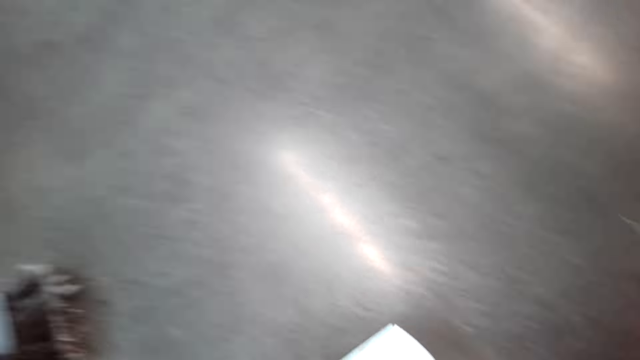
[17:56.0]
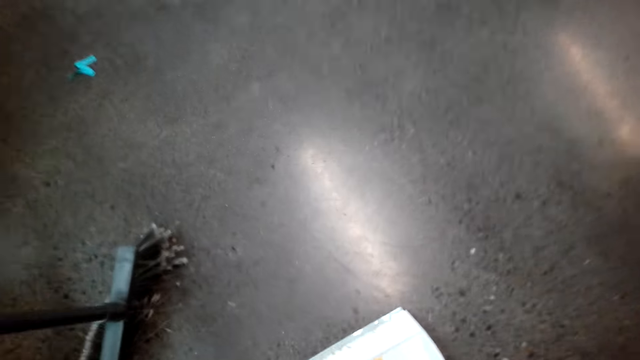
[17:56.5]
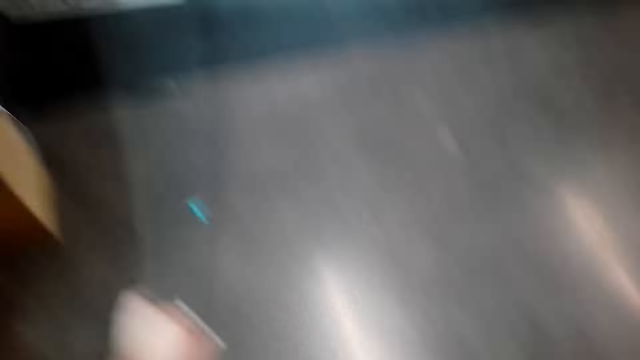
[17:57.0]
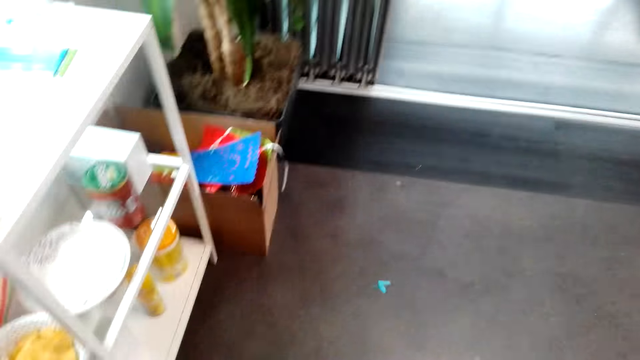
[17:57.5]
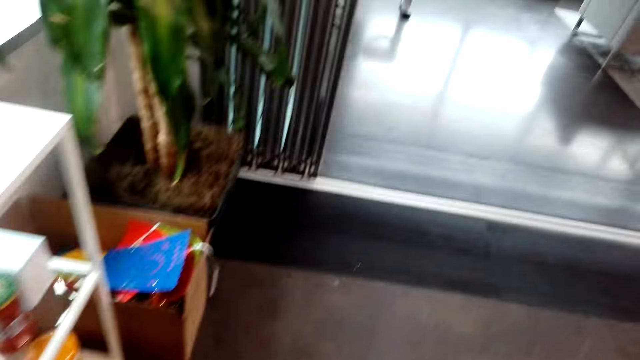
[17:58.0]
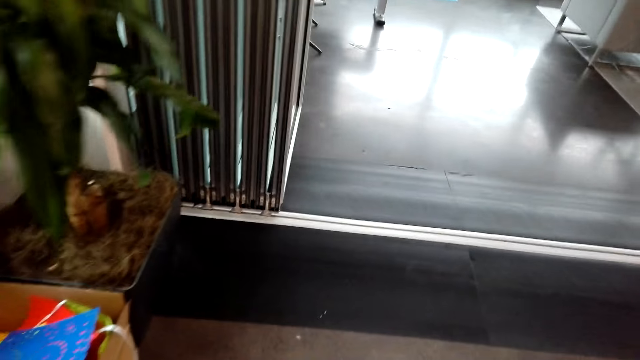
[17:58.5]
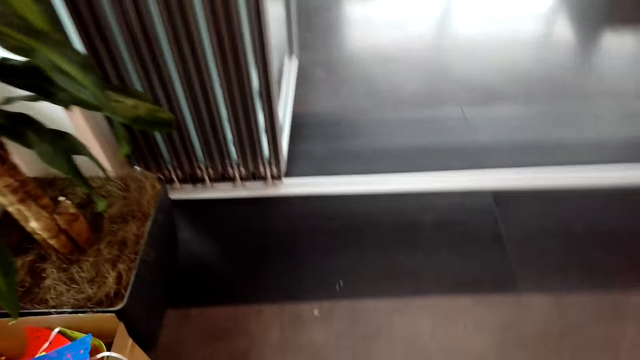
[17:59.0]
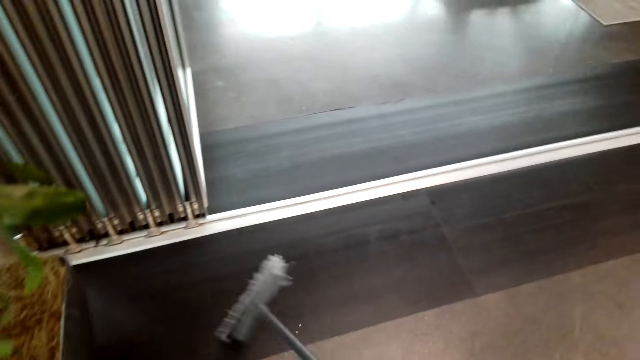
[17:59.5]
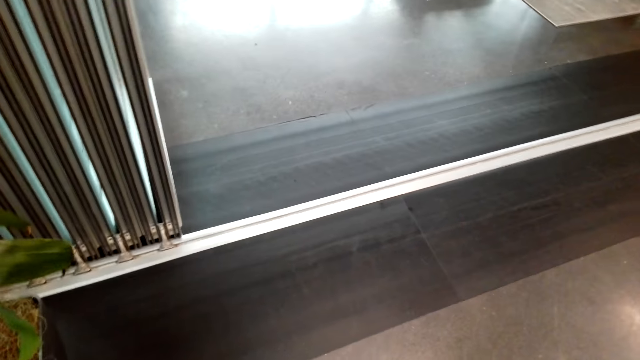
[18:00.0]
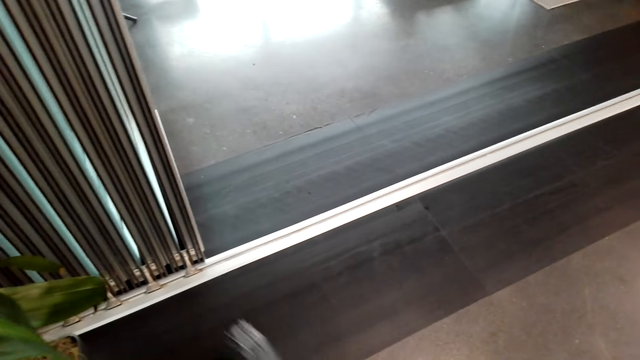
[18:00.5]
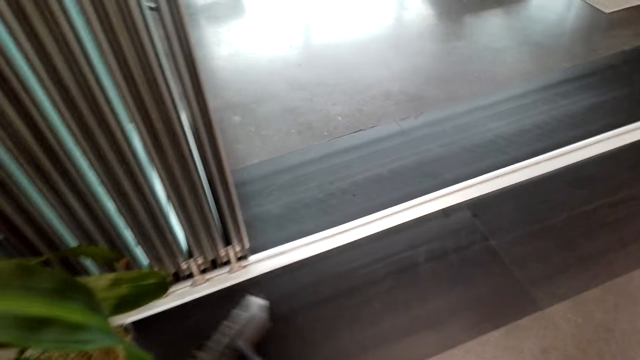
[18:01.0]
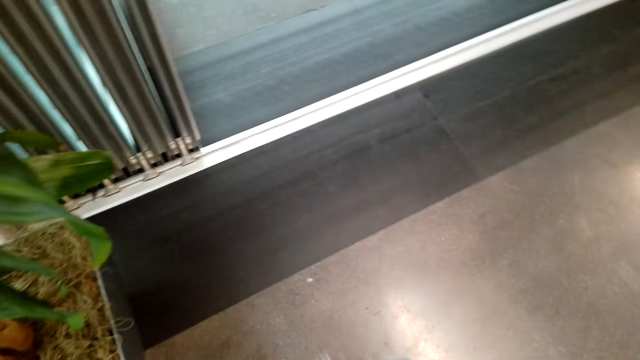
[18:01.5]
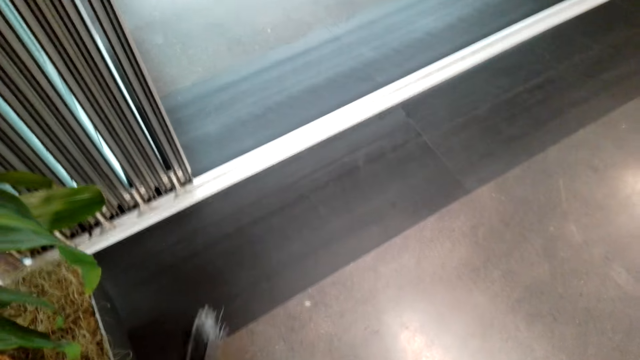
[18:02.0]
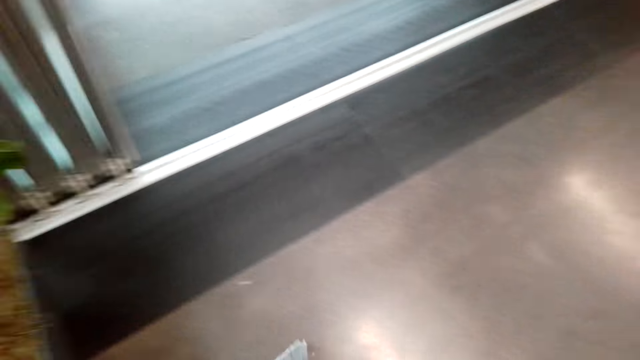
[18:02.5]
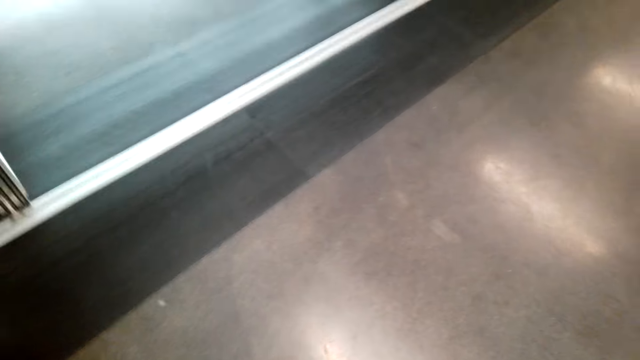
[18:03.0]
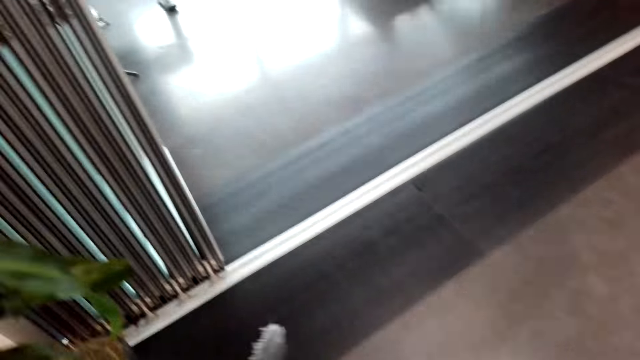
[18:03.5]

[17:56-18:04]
The camera wearer picks up the broom and a dustpan. They sweep the floor with the broom.

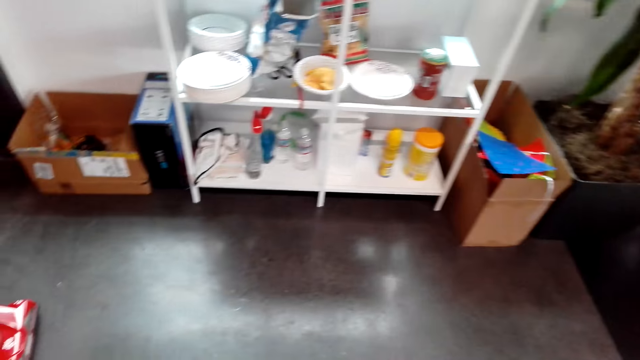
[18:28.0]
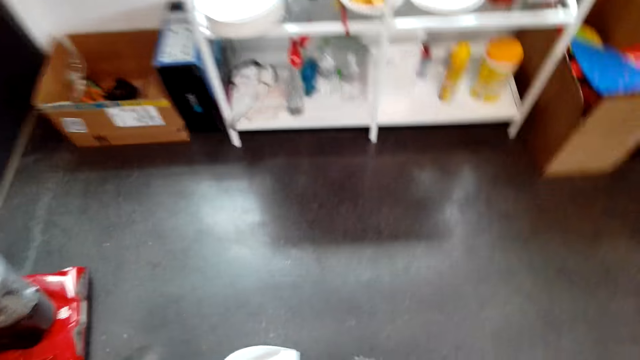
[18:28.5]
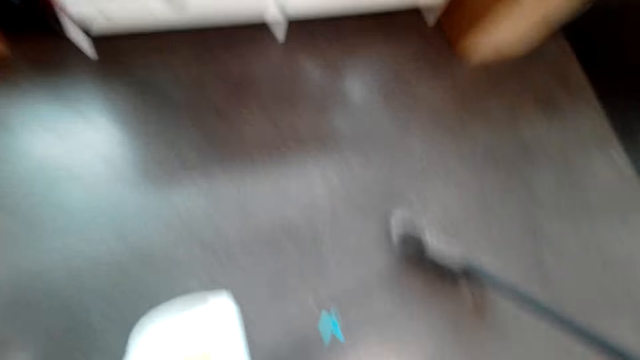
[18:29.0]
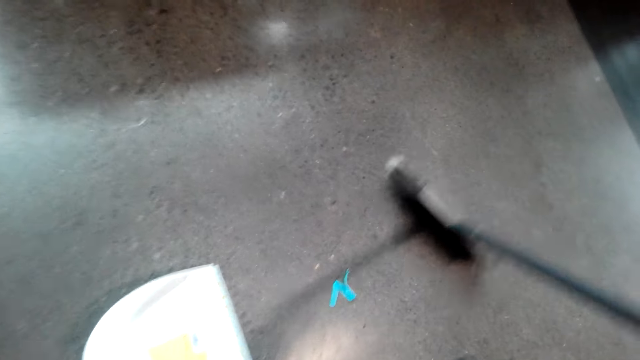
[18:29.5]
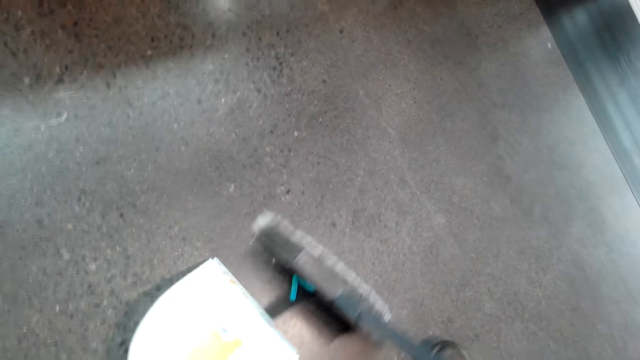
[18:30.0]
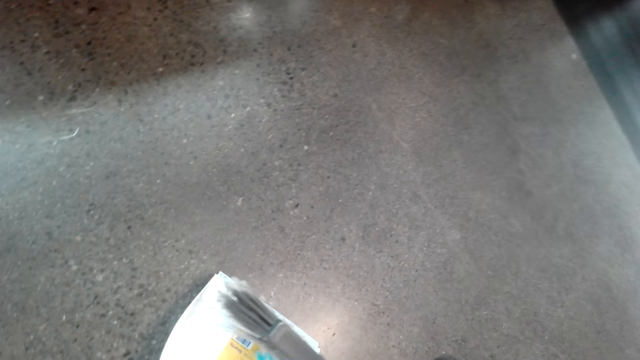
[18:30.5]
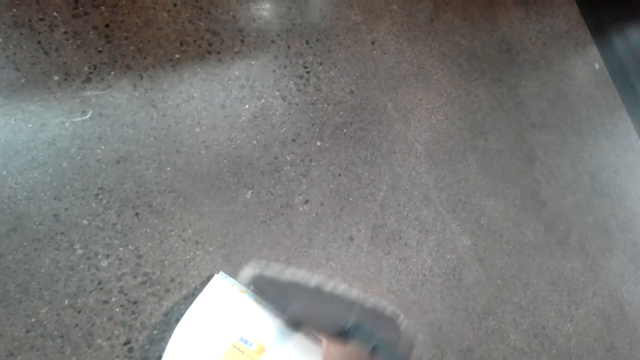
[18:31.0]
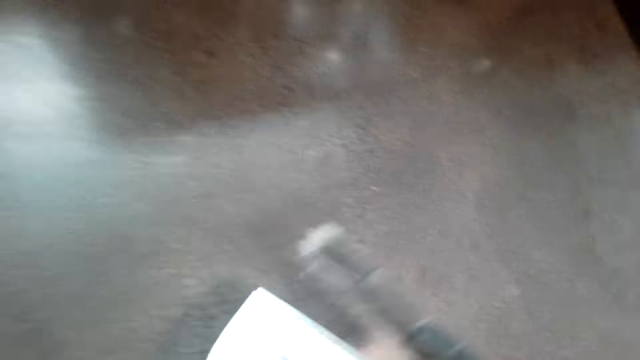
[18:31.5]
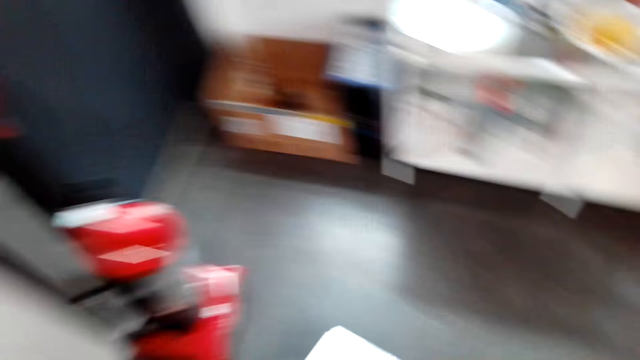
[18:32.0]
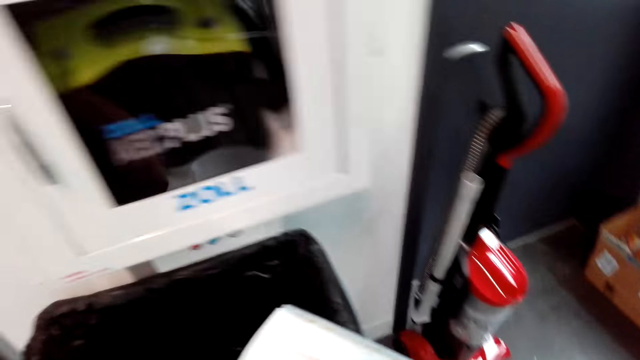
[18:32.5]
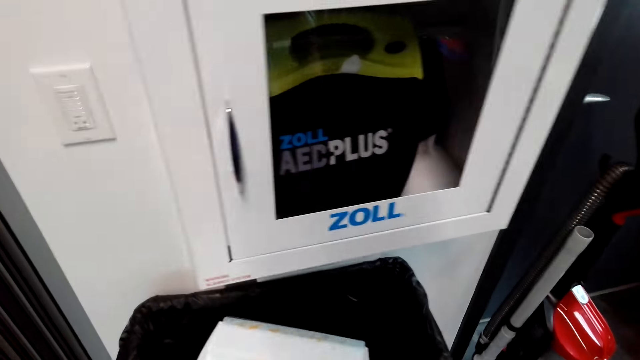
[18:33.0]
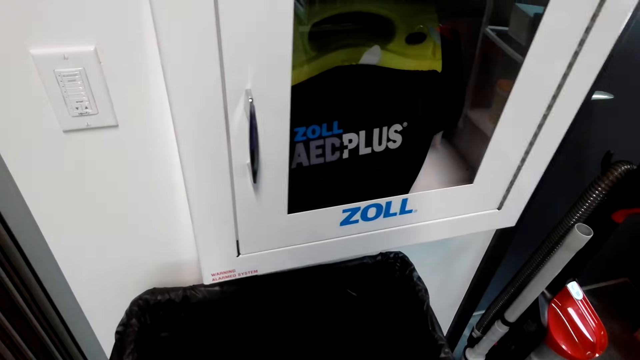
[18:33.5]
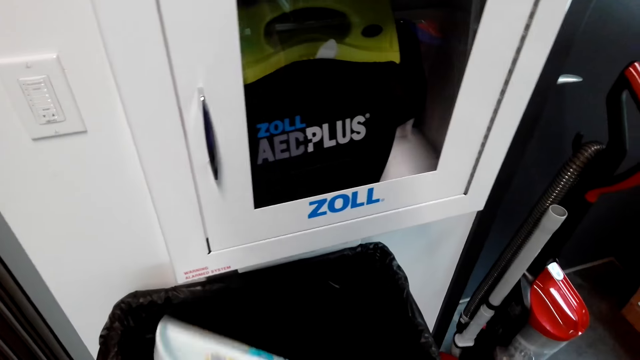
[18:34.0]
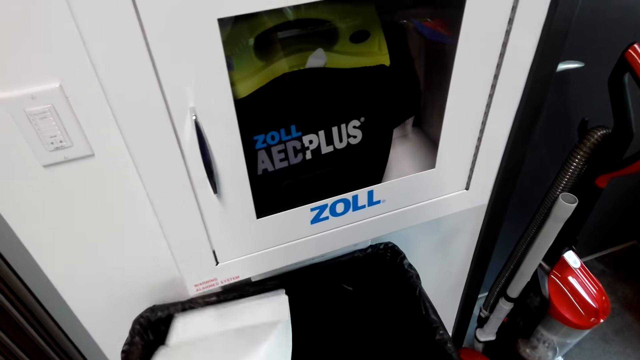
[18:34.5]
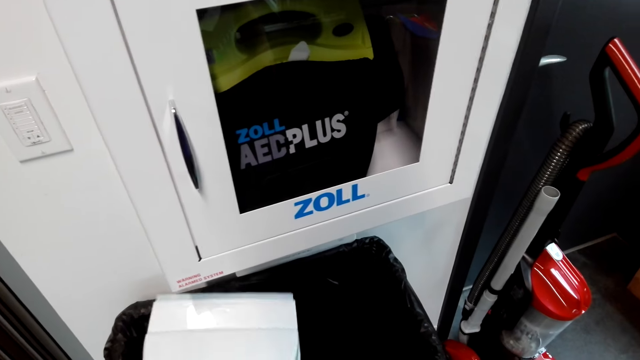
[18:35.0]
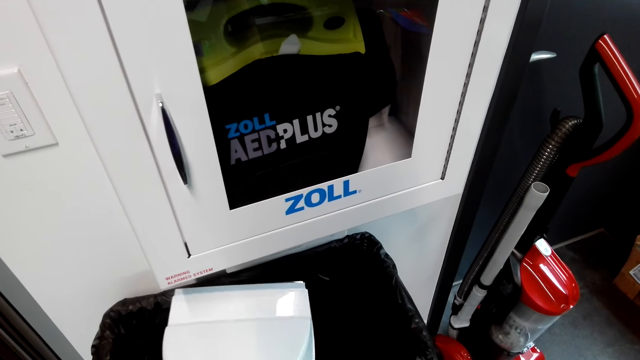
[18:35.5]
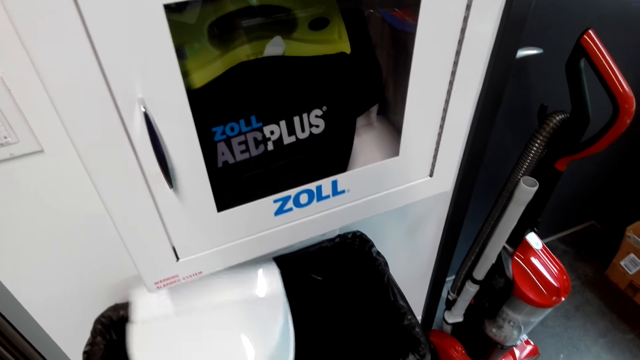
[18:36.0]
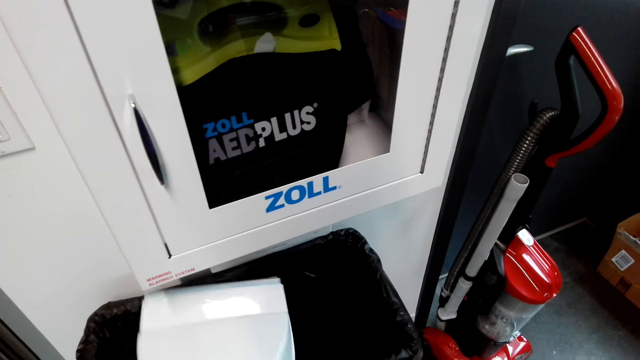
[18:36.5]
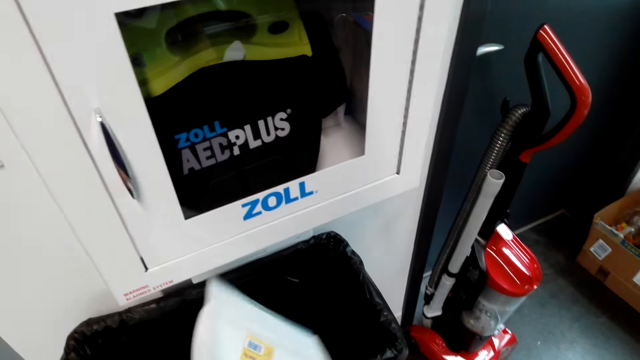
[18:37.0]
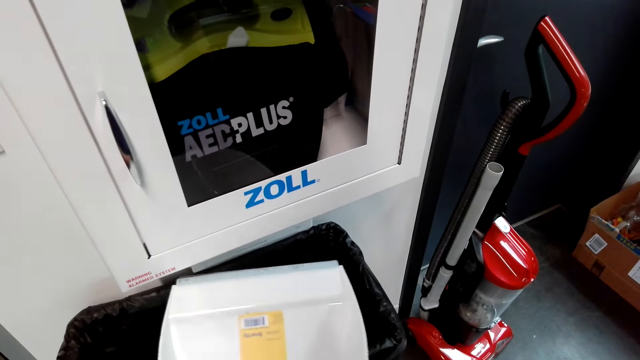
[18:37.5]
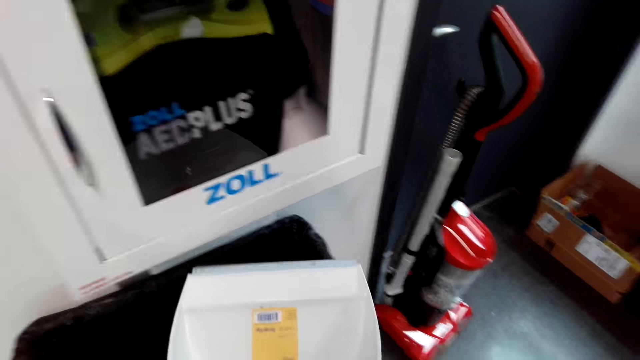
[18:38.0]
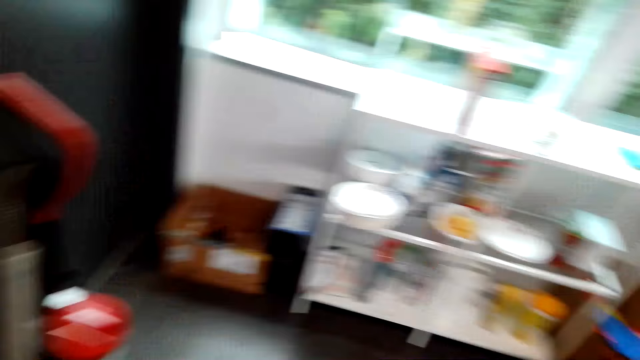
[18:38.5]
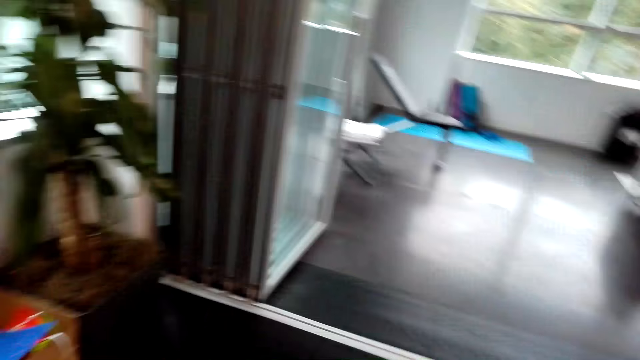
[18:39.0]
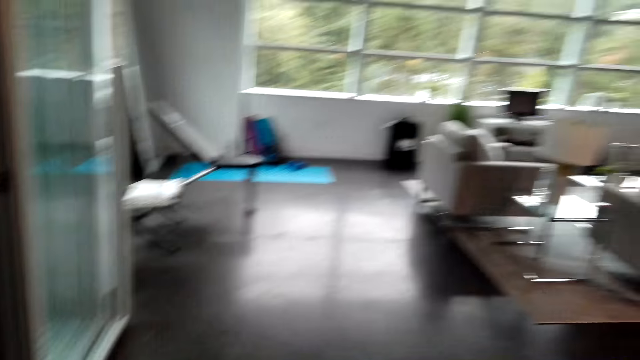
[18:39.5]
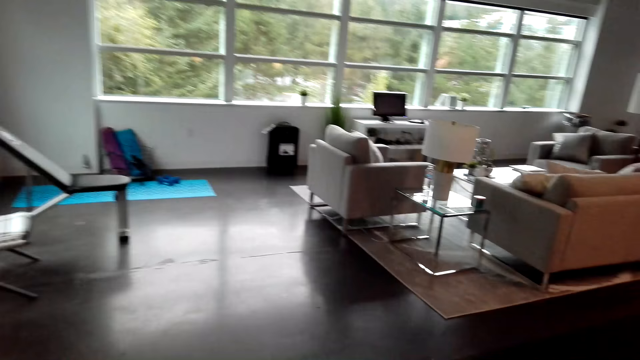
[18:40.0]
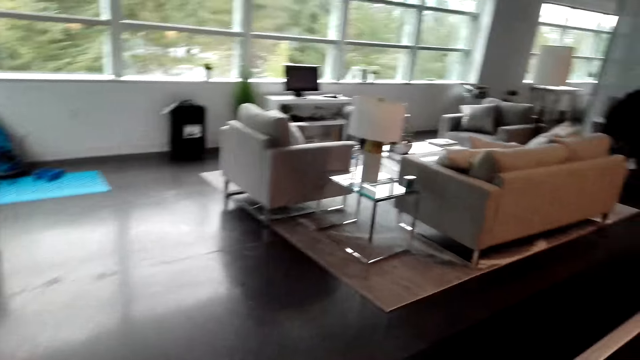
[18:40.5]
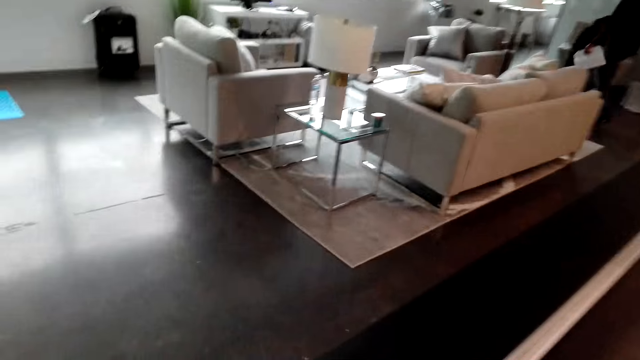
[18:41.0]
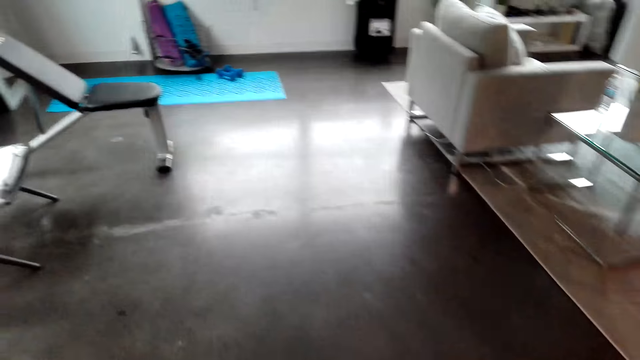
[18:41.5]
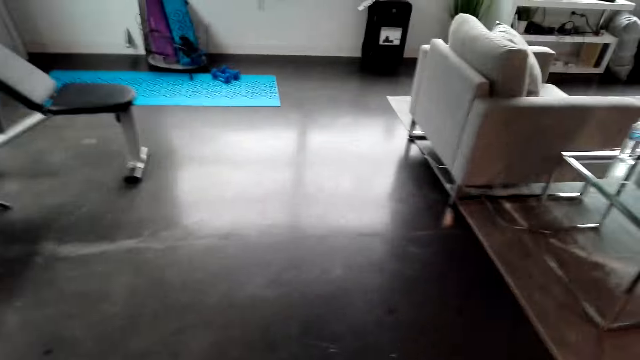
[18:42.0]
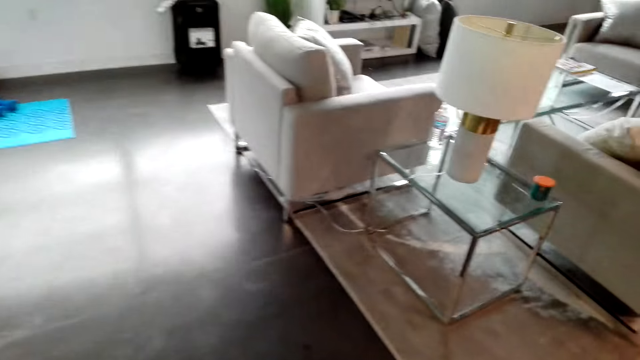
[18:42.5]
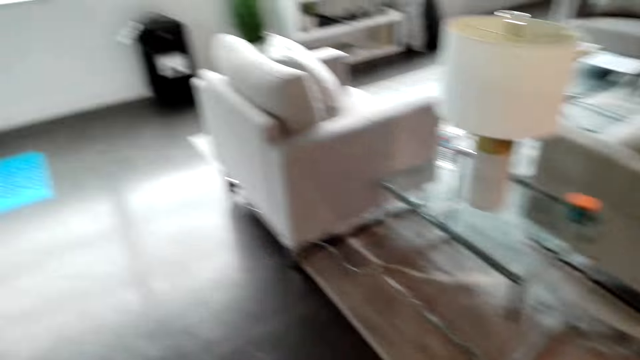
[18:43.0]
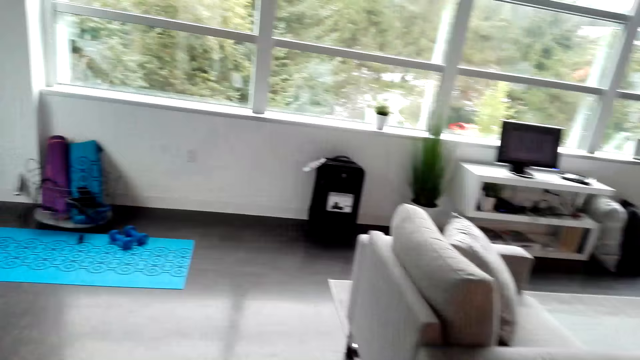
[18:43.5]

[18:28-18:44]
The camera wearer takes the dustpan. They collect debris to the dustpan. They throw the debris to the dust bin. They walk.
